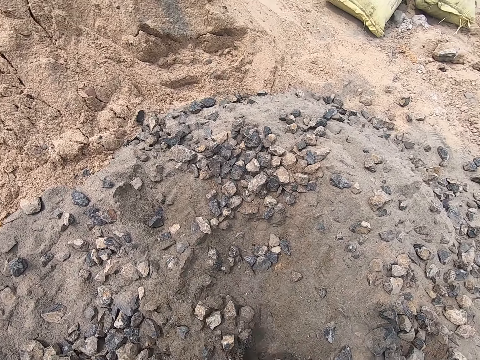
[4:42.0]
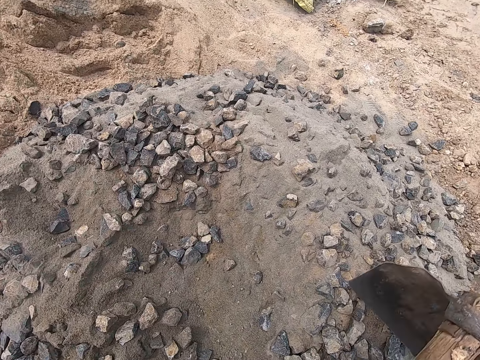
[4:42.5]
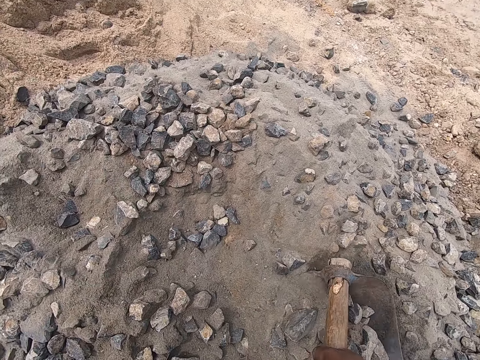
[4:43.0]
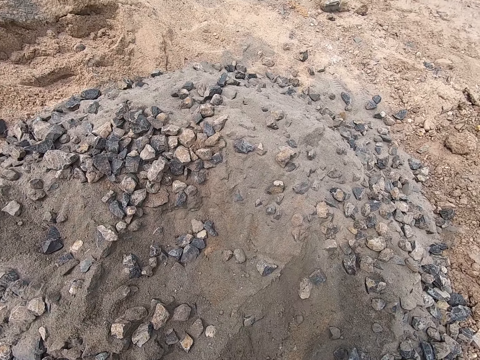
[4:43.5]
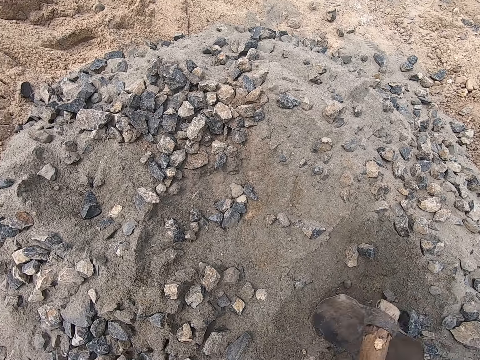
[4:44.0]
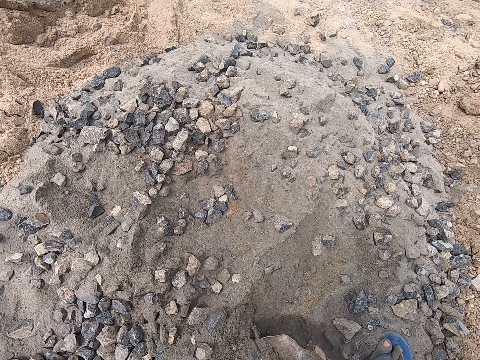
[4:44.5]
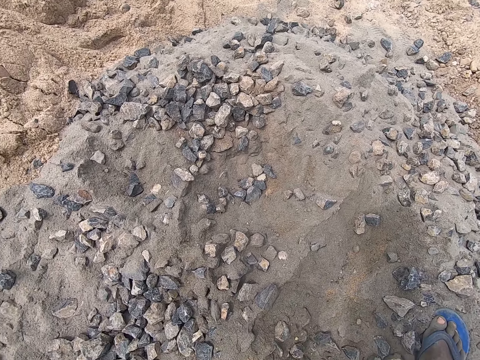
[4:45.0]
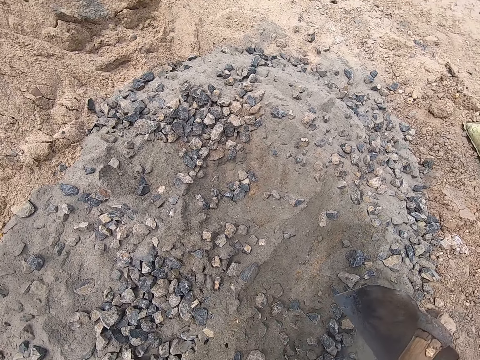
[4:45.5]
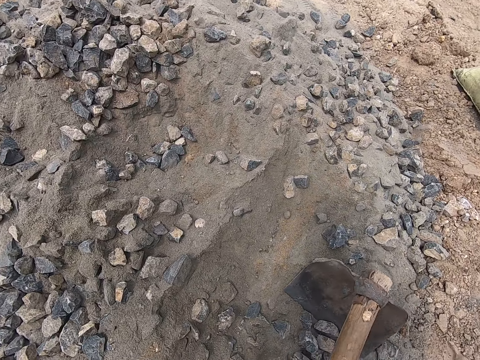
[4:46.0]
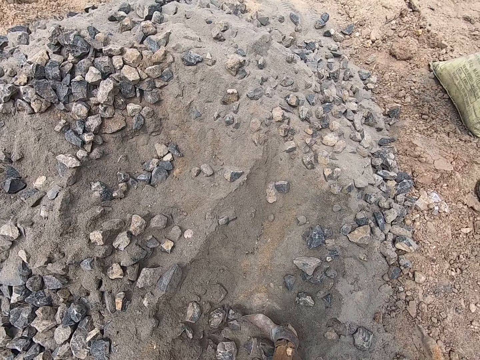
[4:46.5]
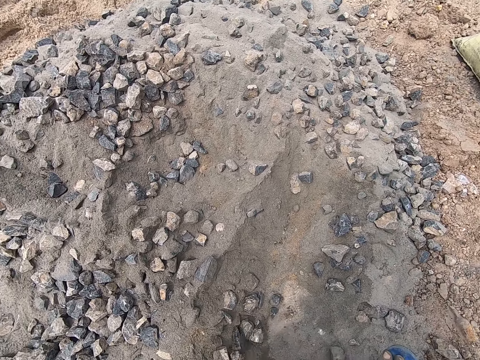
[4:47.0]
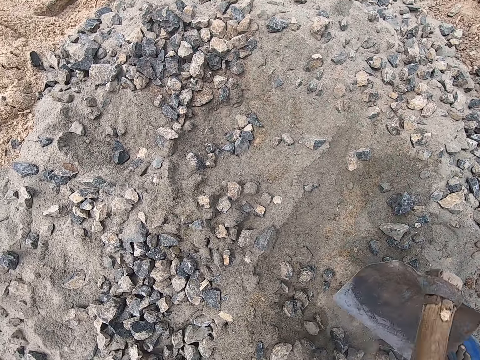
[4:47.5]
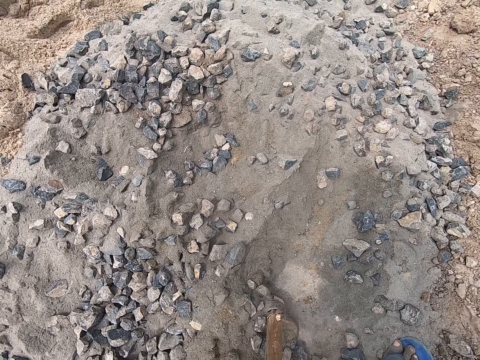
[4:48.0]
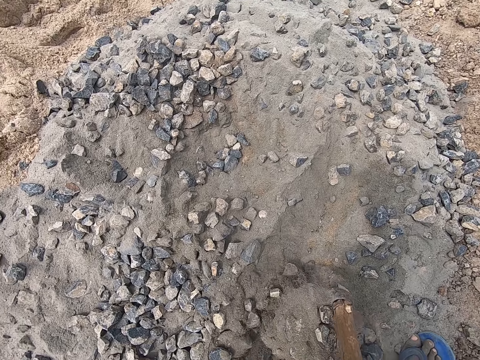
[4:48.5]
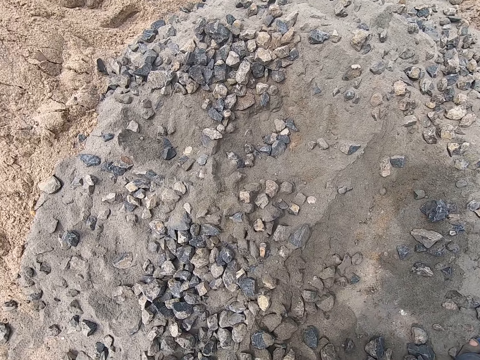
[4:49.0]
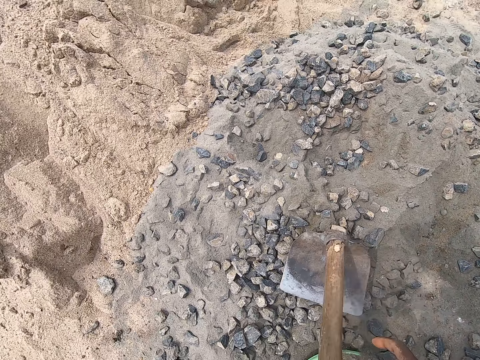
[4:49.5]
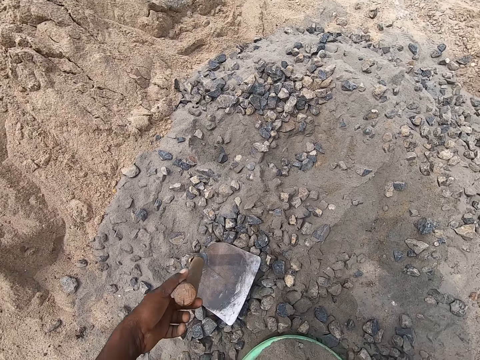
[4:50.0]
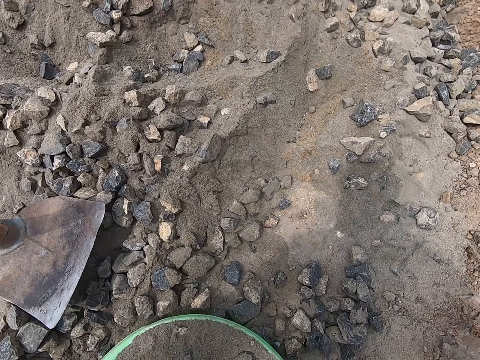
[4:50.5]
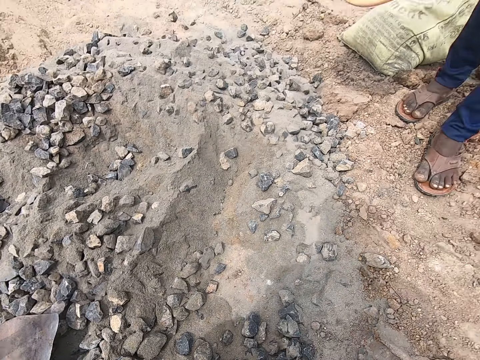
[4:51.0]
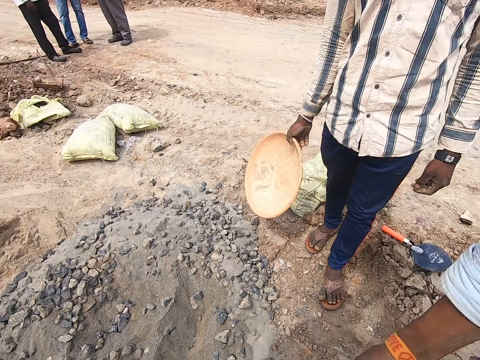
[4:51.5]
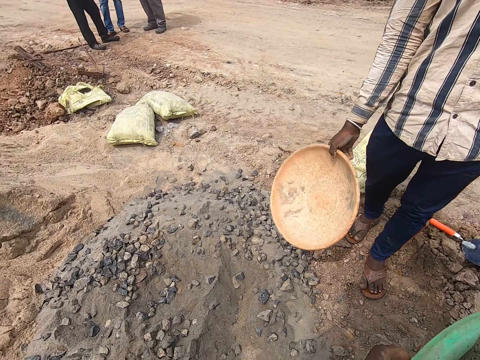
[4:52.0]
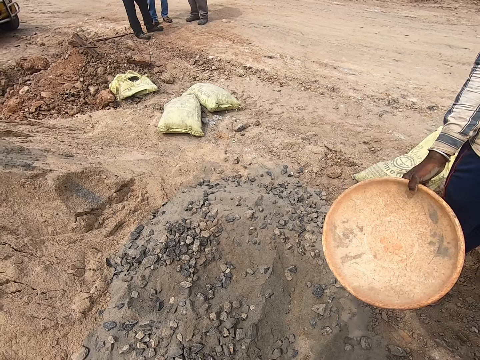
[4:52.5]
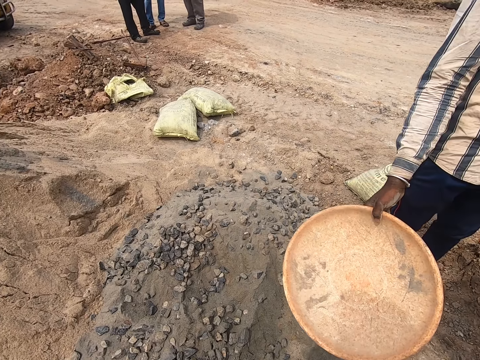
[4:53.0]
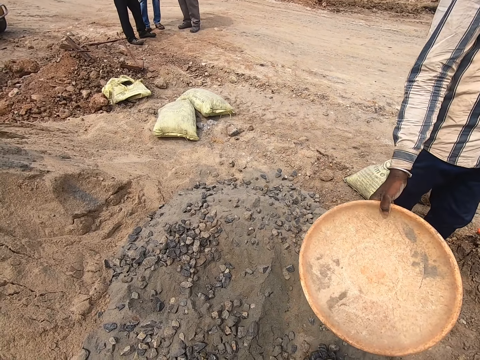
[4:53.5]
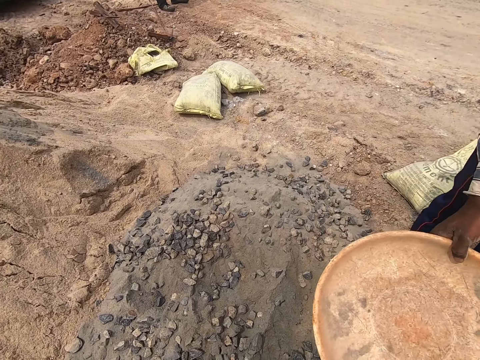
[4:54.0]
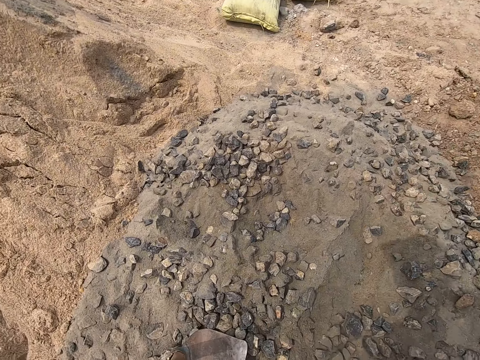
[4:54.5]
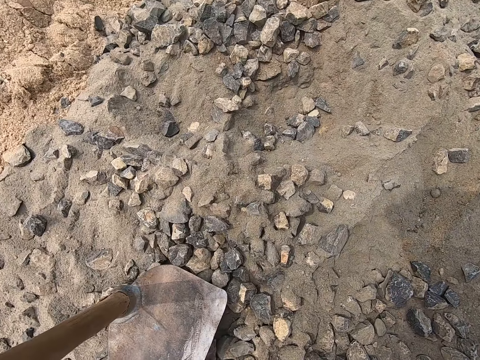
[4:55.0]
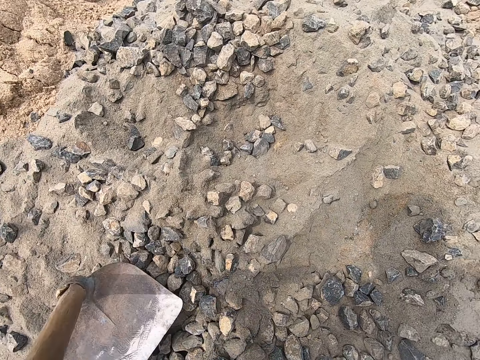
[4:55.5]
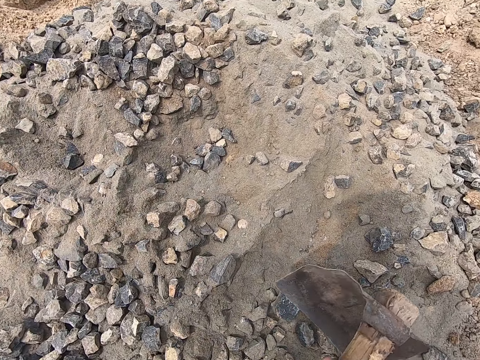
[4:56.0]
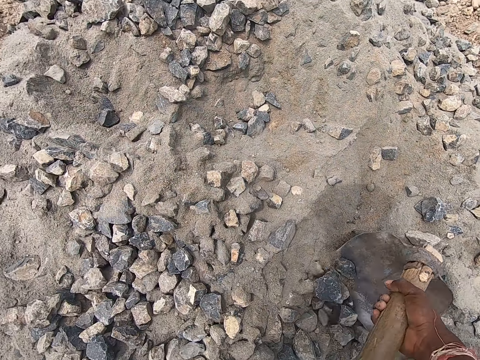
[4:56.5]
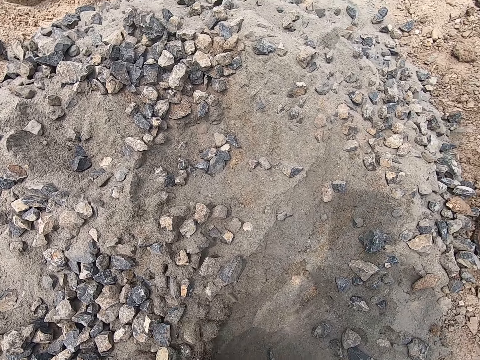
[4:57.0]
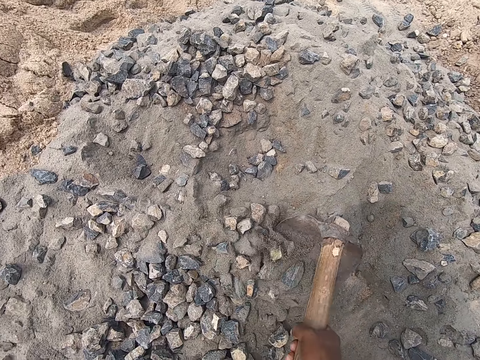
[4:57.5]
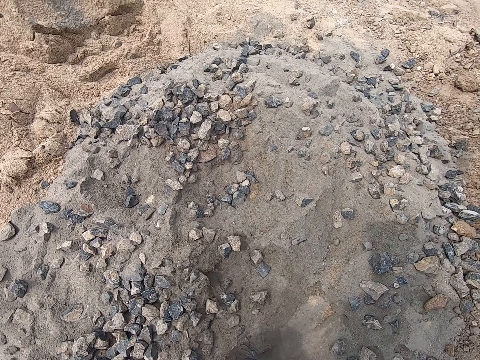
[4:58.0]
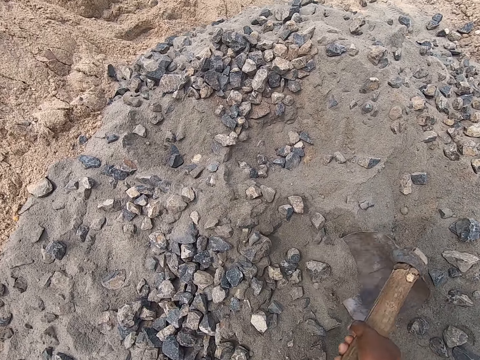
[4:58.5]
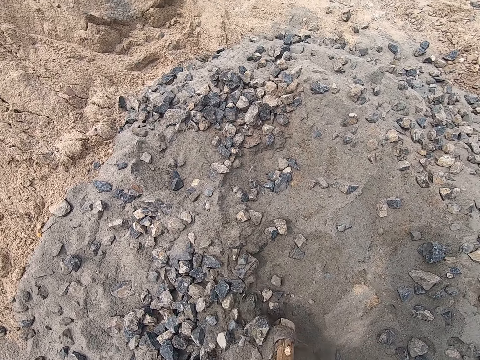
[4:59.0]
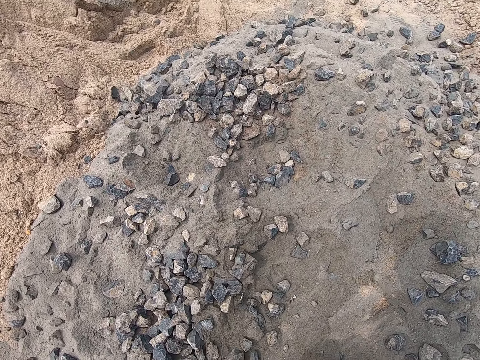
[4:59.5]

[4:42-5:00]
The camera wearer places gravel in a tray with a hoe. They put the hoe or jambe on the ballast. They stand on the site. A man walks in. The camera wearer grabs a container from the man. The man holds out the container. The camera wearer looks at the jambe. They grab the hoe. They collect ballast with the hoe. They pack sand in the tray.

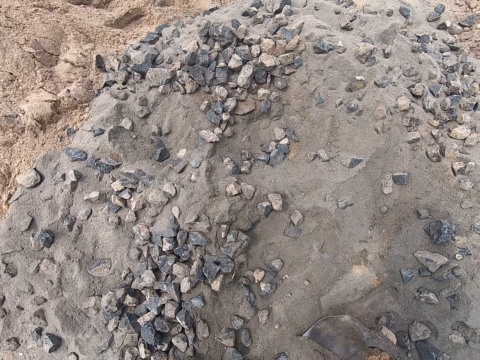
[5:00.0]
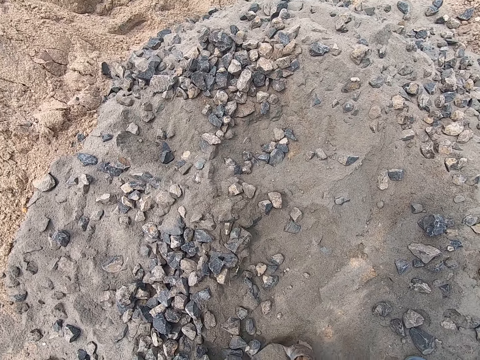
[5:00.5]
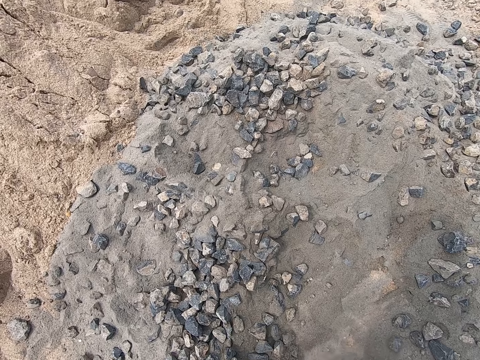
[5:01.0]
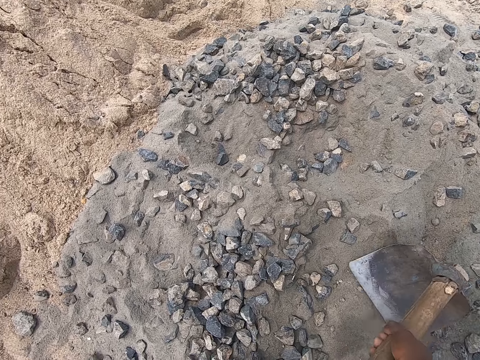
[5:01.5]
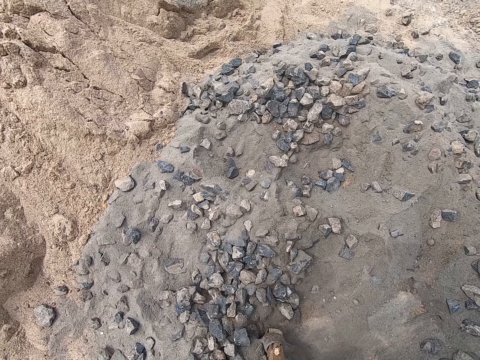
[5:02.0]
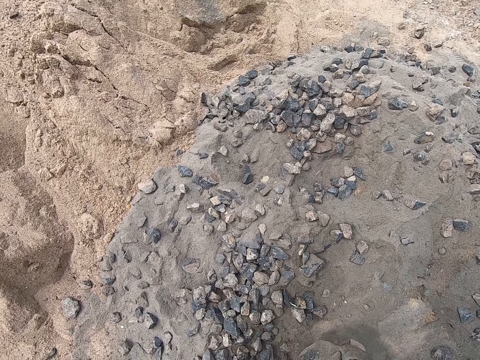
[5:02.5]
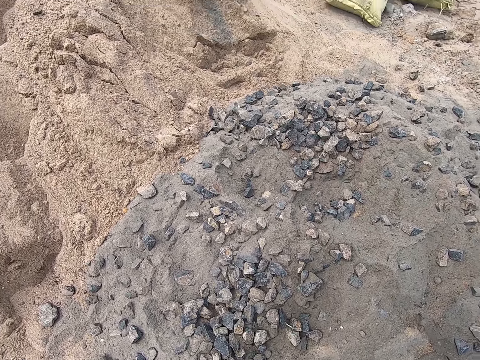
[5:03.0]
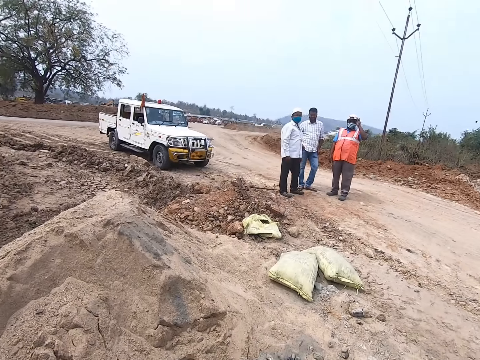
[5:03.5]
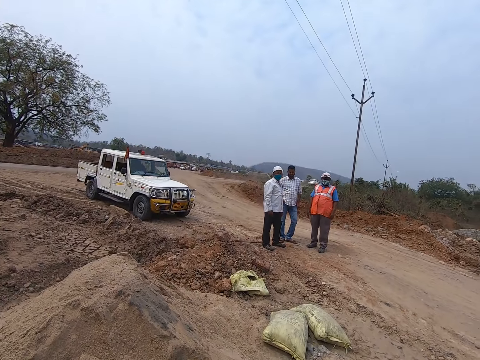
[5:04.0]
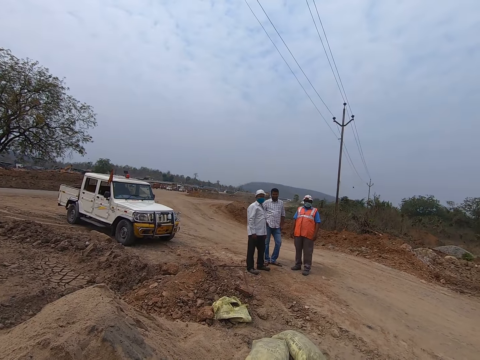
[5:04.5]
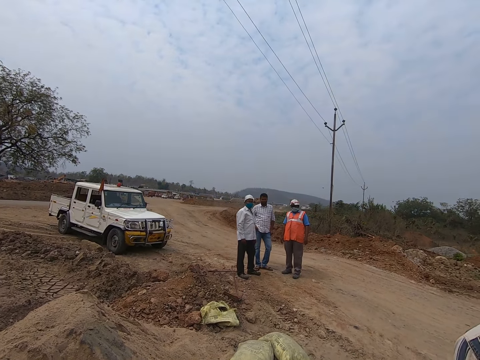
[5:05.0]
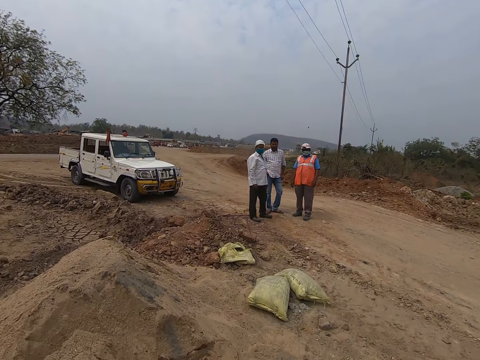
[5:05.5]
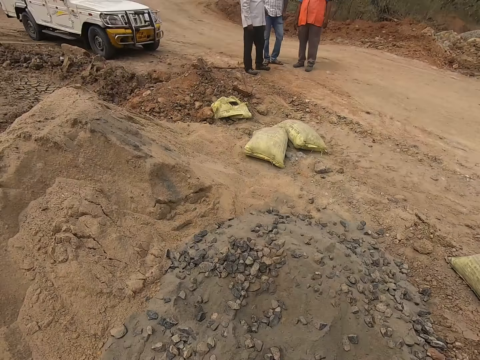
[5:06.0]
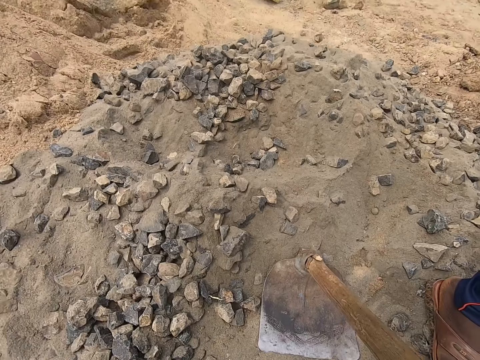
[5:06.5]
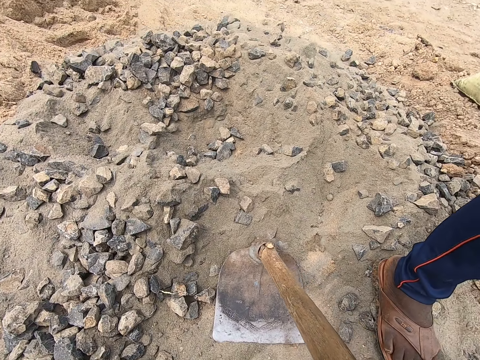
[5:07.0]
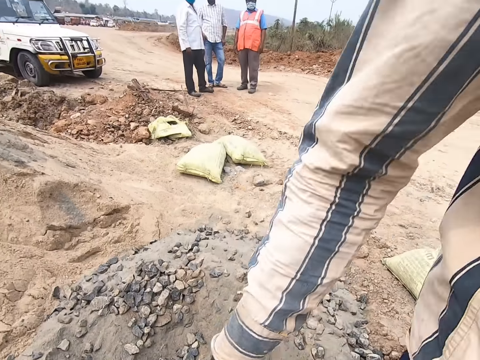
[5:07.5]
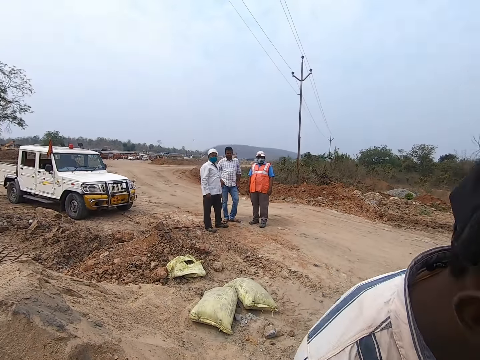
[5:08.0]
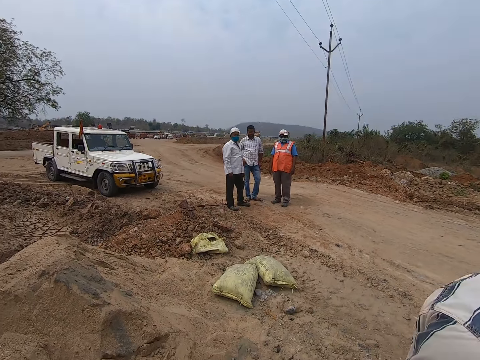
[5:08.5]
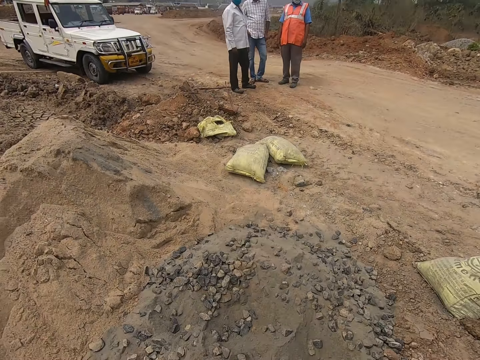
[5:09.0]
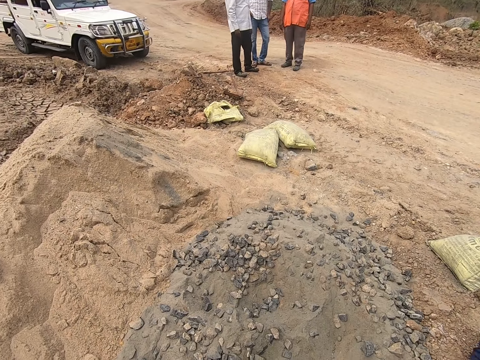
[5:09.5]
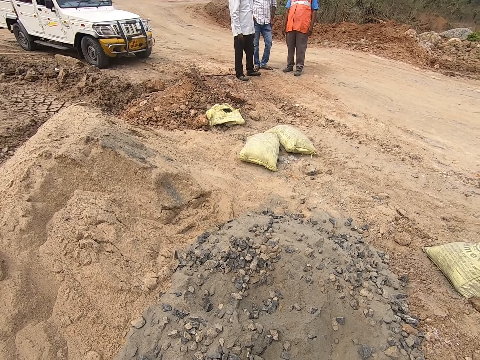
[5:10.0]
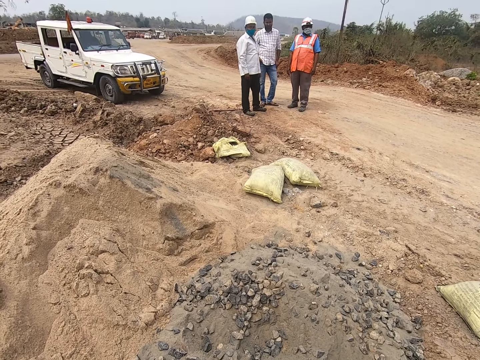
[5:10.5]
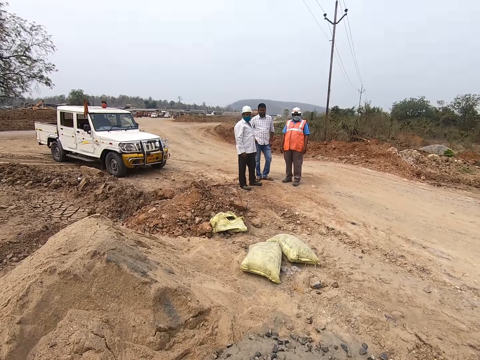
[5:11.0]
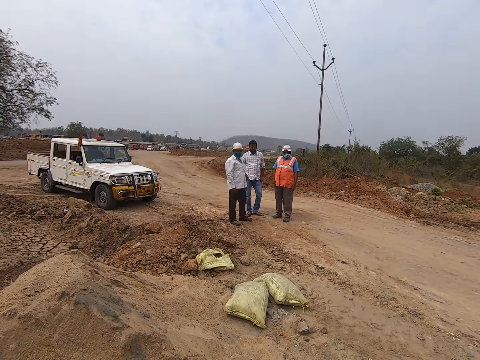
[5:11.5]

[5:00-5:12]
The camera wearer looks around. They look at a man. They look at the jambe. They look at the man.
